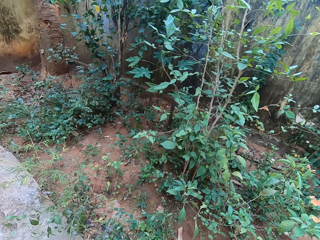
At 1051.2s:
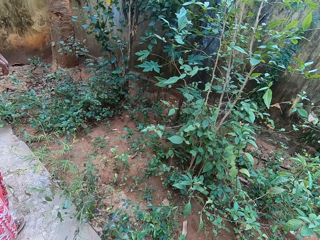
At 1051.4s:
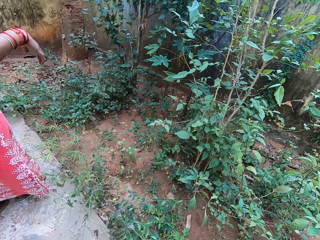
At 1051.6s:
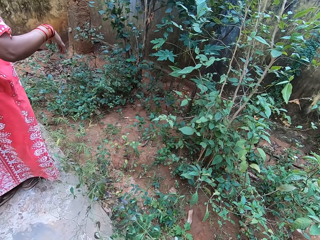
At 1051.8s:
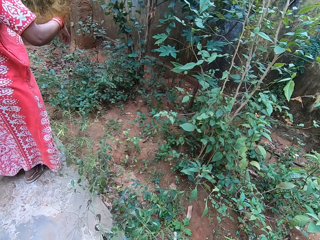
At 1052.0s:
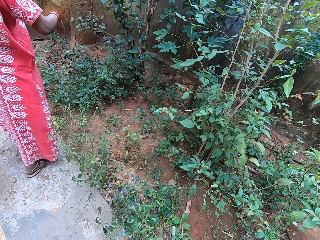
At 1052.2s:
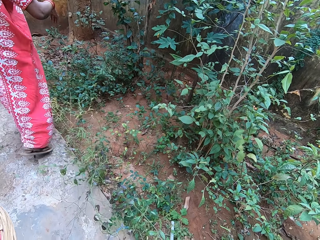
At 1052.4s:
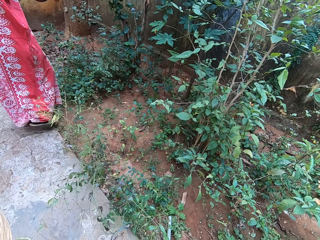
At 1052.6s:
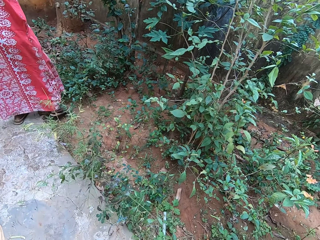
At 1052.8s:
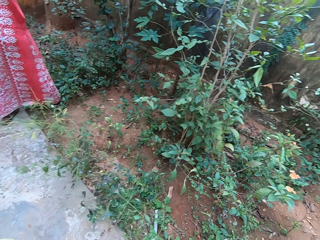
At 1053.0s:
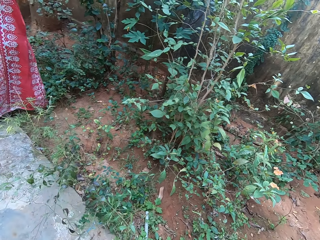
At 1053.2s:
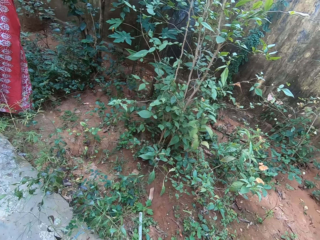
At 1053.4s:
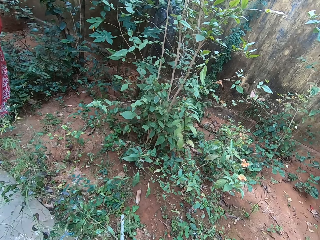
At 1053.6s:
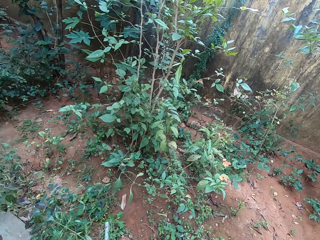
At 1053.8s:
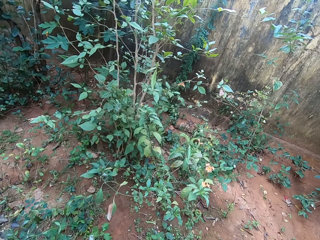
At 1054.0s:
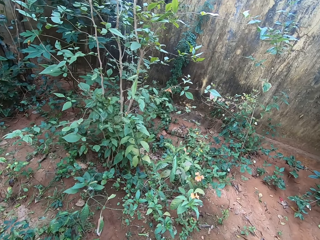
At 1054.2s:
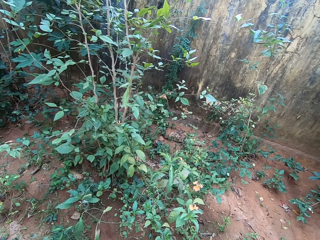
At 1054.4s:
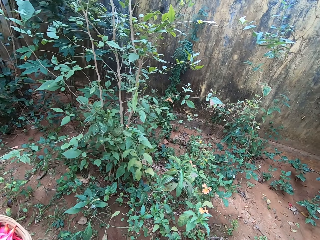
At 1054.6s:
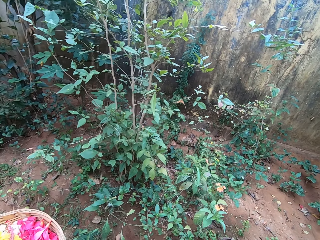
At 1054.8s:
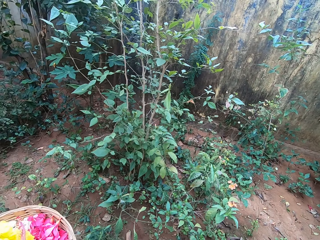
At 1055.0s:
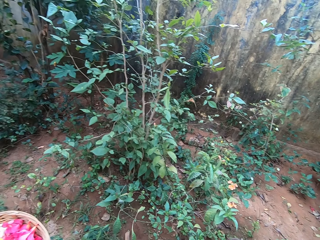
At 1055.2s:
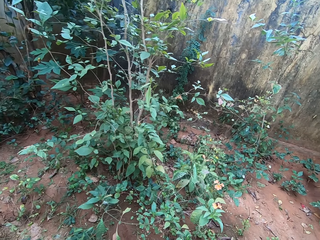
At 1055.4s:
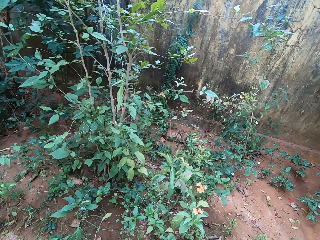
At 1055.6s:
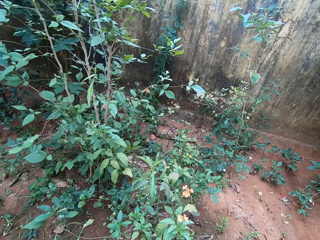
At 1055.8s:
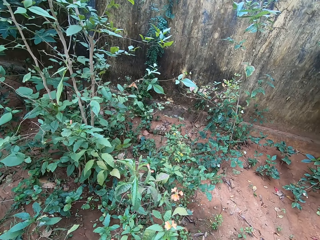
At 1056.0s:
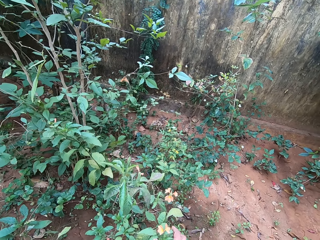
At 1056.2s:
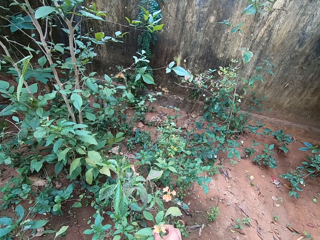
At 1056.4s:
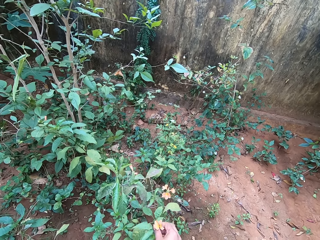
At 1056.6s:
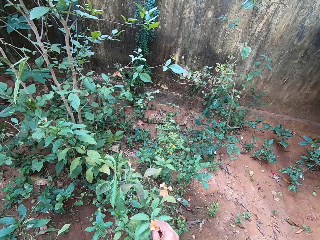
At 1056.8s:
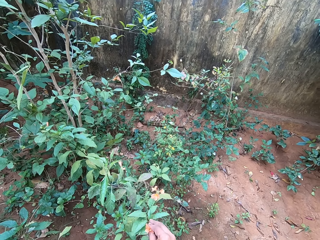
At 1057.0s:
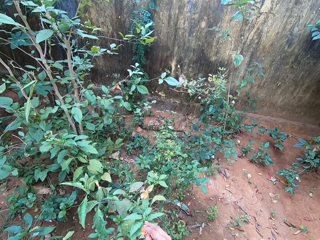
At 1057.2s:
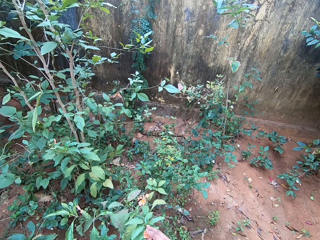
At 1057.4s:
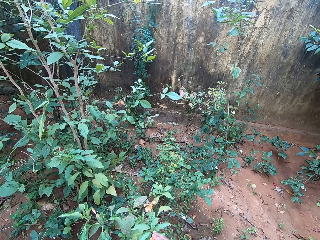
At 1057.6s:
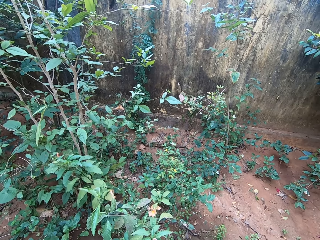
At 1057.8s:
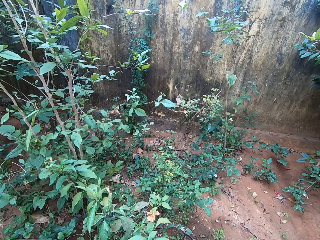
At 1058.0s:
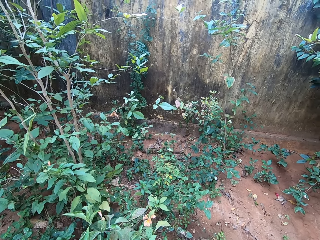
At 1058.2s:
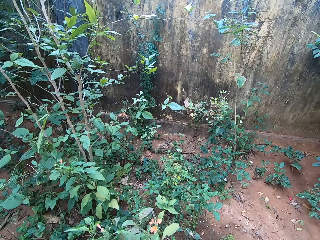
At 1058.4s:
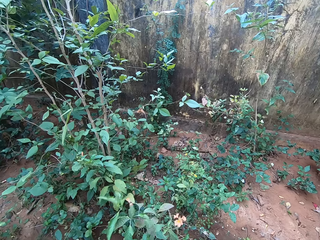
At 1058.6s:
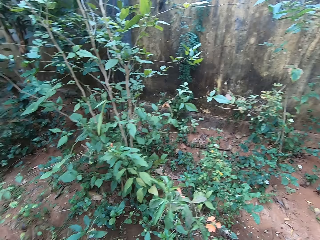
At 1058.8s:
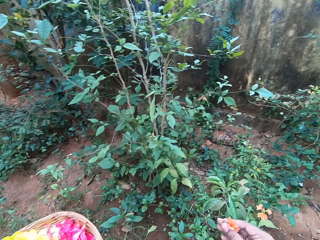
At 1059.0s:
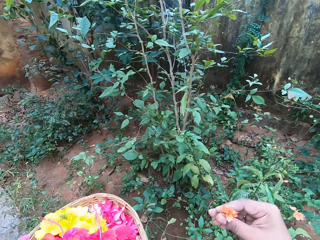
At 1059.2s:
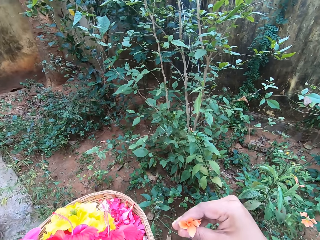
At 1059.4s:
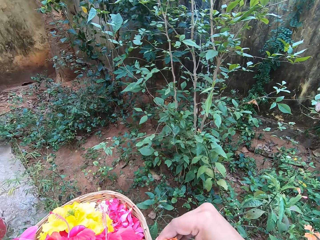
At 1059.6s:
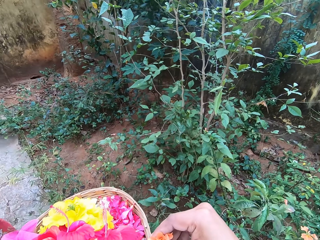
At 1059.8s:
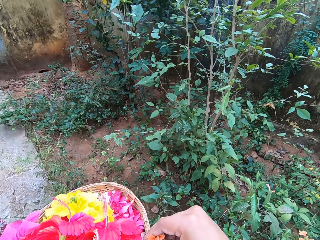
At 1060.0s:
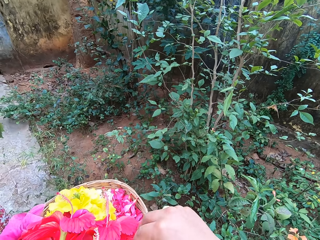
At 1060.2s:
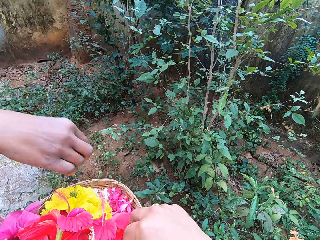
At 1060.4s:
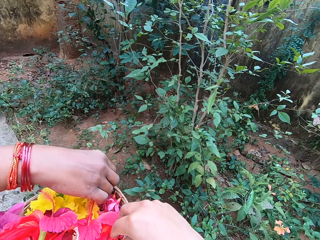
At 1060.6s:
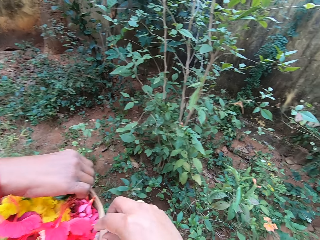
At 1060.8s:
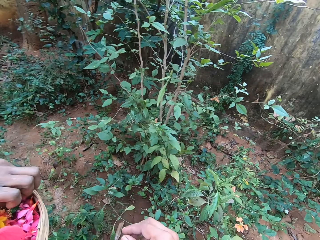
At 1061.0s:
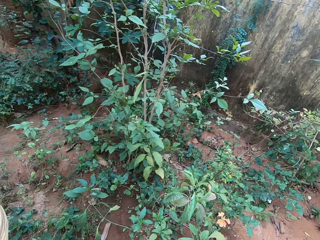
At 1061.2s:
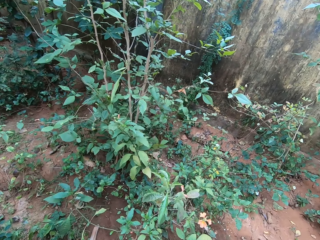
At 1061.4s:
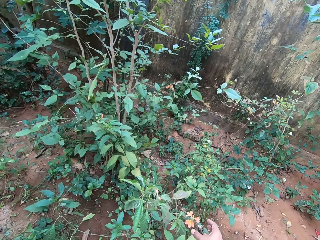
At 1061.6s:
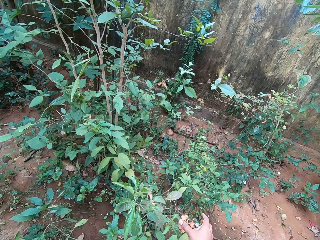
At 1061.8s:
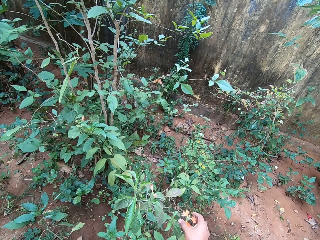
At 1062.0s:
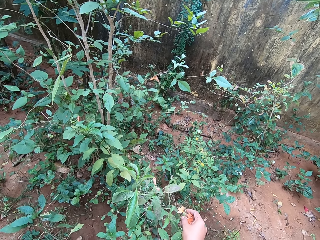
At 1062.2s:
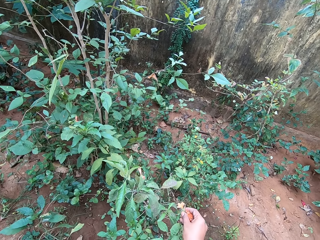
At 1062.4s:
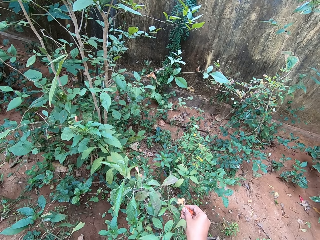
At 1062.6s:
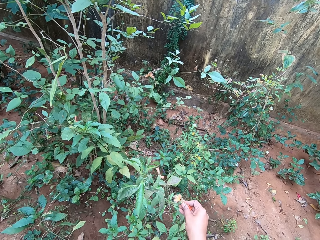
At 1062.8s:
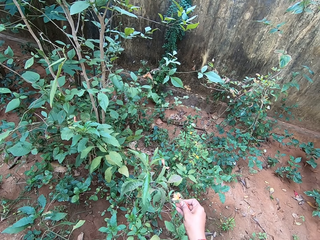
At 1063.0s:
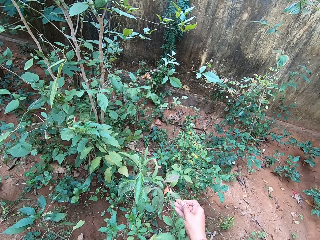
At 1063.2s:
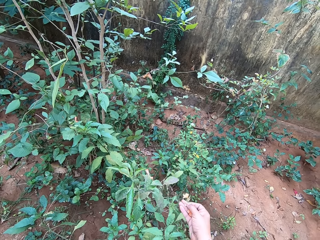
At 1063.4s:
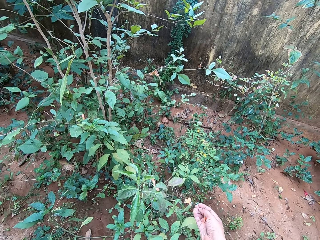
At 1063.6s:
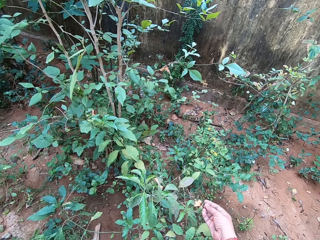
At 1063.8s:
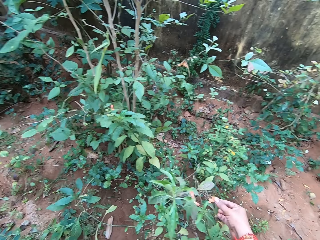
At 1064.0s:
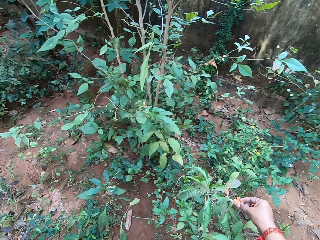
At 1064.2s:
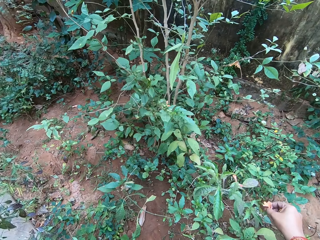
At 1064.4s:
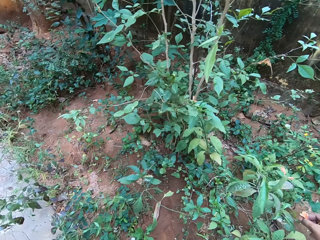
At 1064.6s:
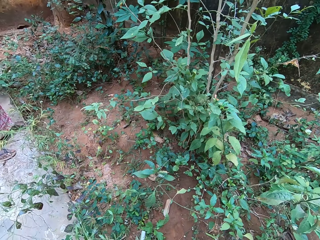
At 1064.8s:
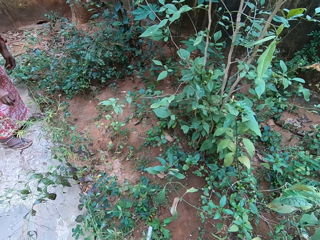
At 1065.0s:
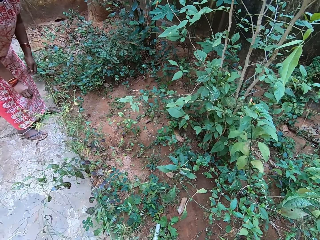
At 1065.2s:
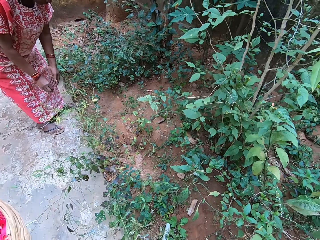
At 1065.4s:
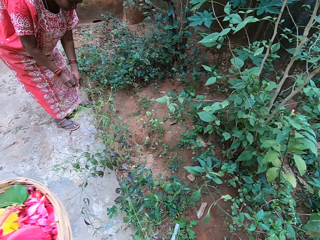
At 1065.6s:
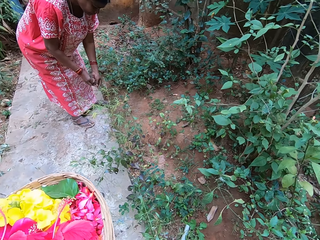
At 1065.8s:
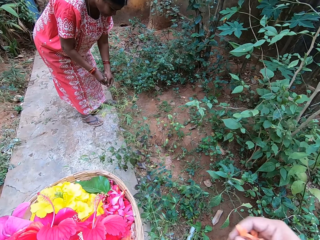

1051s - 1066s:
A woman walks towards a plant. The camera wearer looks around. They pluck a flower with the right hand and put the flowers in the basket. The woman puts the flowers in the basket. The camera wearer plucks a flower with the right hand.

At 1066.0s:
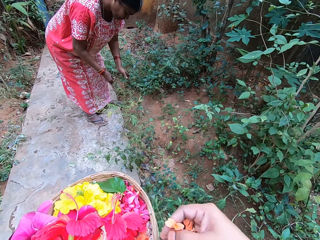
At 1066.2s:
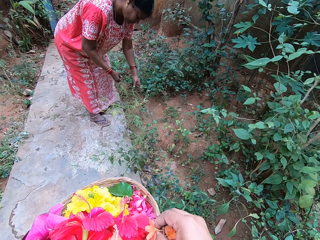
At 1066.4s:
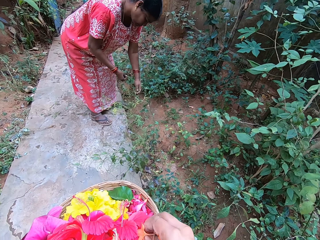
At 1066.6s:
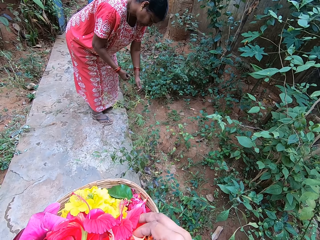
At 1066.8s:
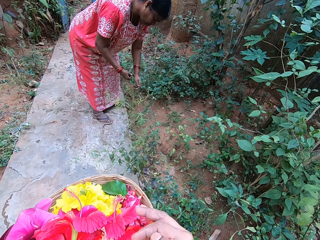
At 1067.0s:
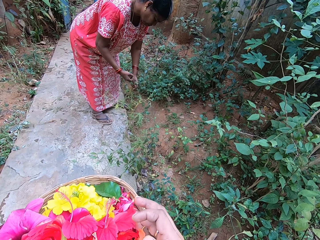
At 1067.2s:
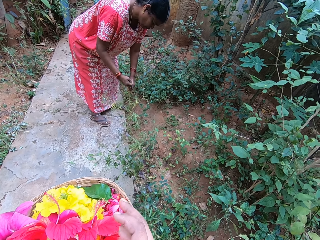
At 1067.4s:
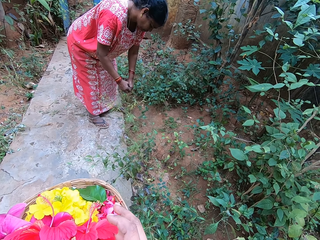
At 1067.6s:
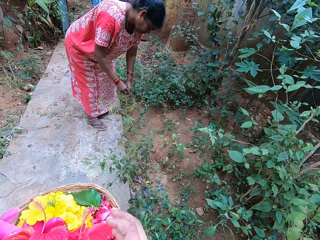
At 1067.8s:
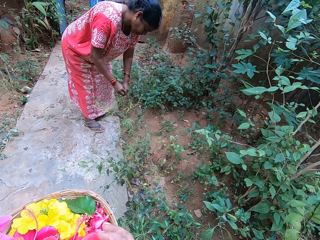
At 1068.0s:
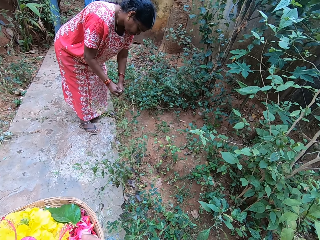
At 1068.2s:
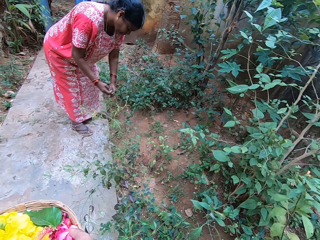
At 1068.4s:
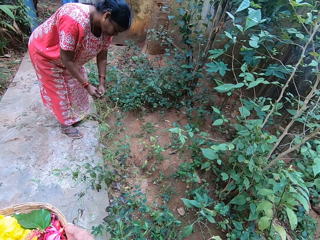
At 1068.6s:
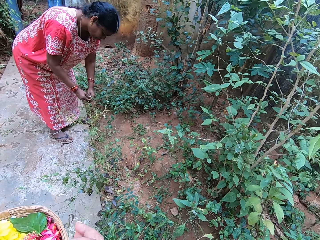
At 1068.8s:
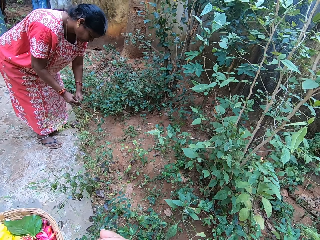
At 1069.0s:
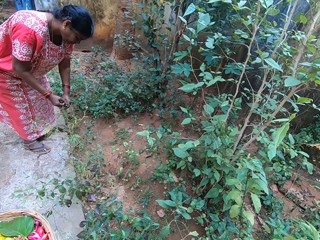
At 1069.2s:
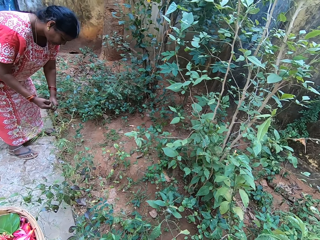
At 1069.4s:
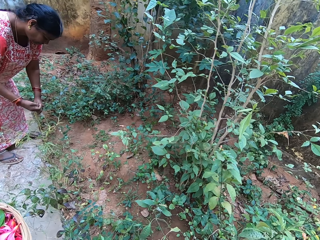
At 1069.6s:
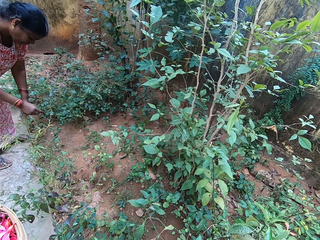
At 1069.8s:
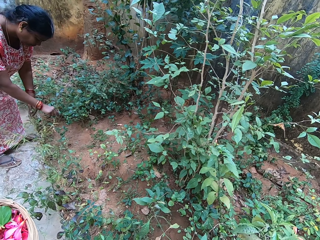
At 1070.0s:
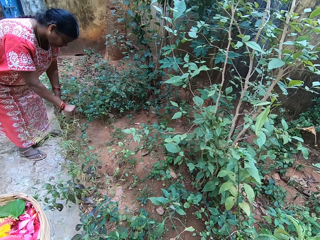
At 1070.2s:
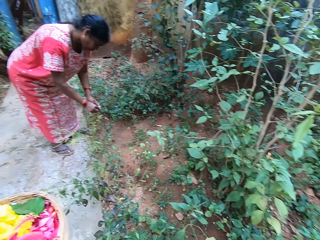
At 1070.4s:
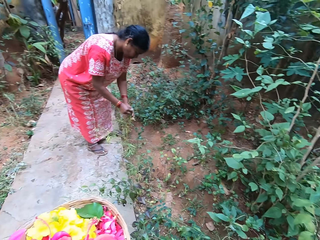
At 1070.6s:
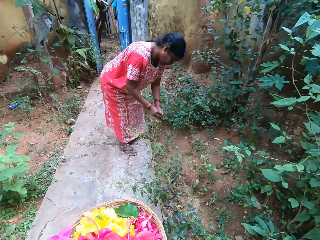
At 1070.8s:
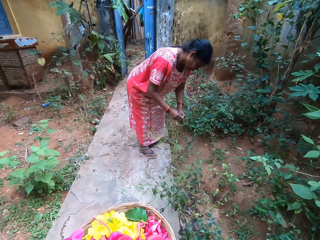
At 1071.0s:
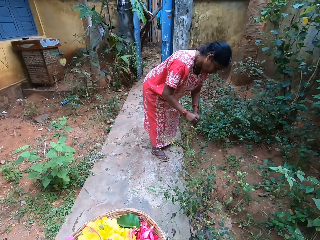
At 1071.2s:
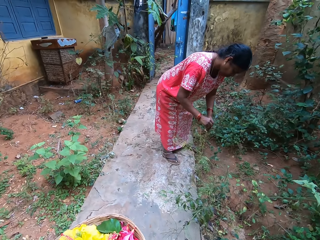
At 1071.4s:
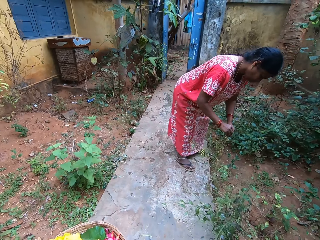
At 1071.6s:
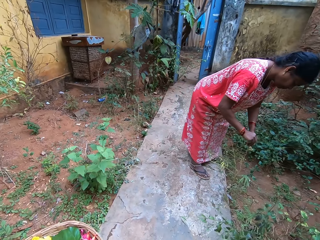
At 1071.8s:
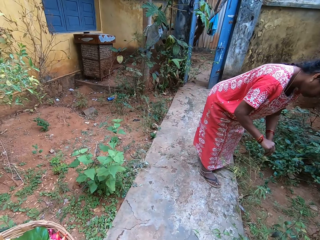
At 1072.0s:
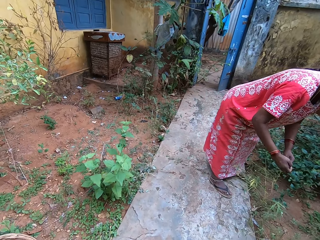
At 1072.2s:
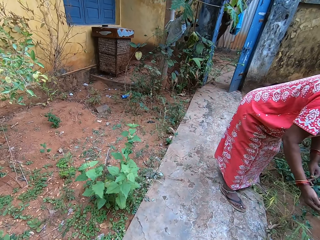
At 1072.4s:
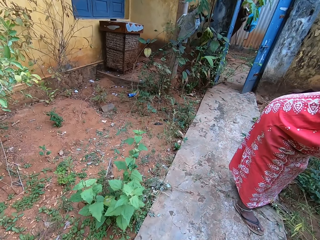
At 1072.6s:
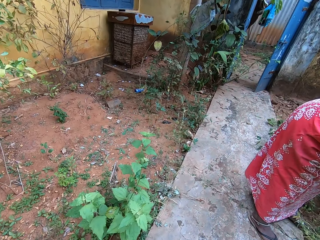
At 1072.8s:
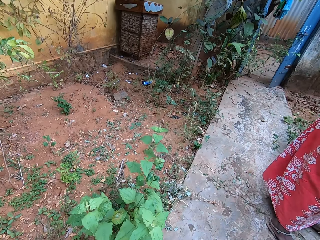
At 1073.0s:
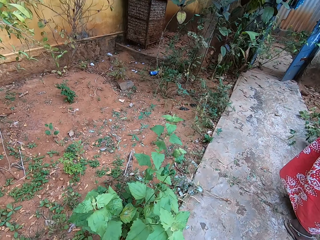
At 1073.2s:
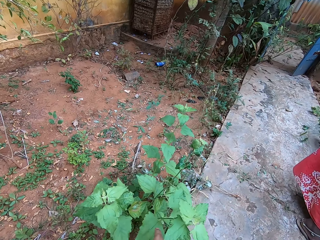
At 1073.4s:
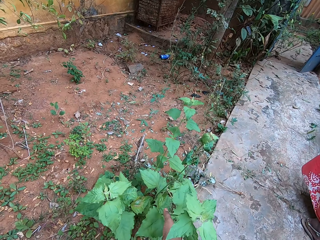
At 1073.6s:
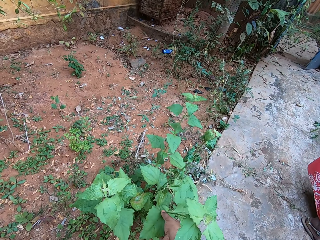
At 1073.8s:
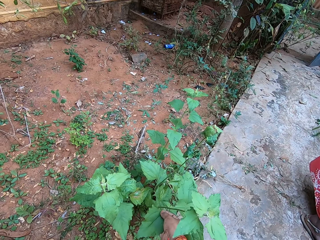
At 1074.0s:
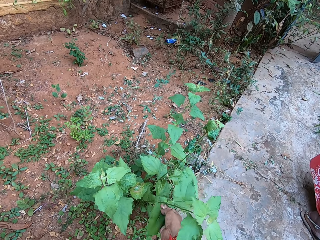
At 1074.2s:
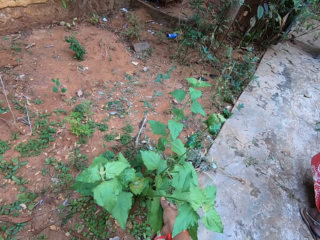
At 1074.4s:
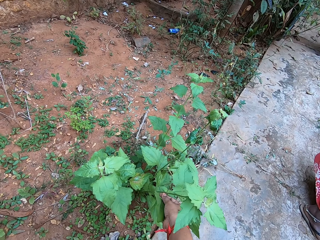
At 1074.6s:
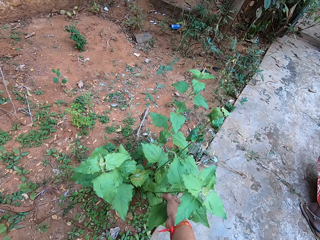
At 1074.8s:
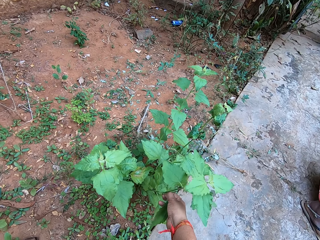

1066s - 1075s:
The camera wearer puts the flower in the basket. A woman plucks flowers with both hands. The camera wearer moves around and interacts with the woman.
